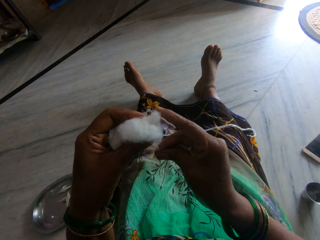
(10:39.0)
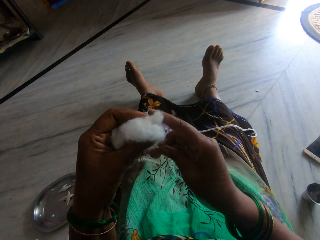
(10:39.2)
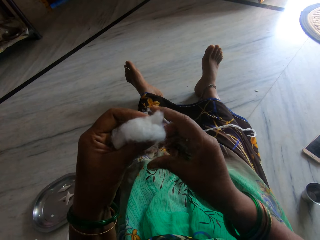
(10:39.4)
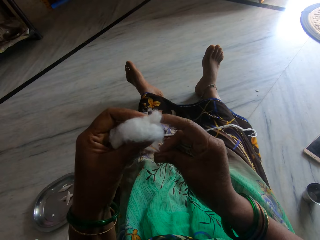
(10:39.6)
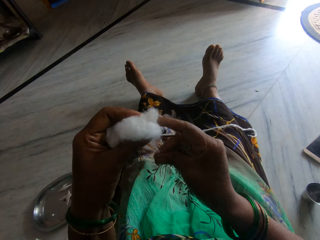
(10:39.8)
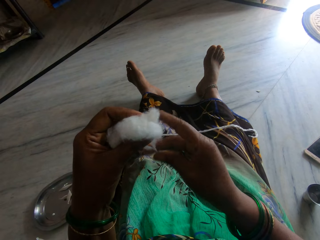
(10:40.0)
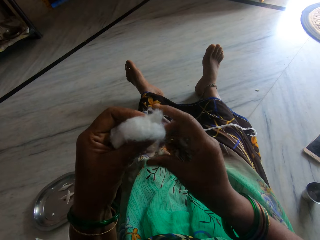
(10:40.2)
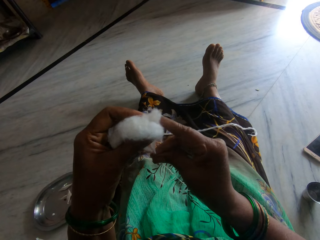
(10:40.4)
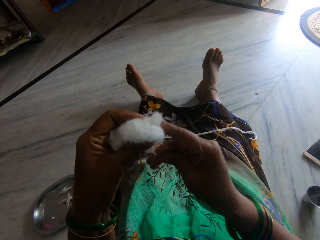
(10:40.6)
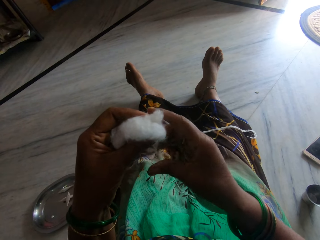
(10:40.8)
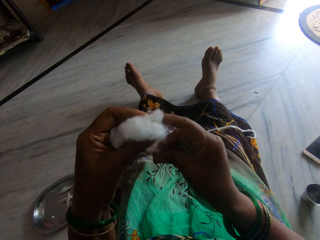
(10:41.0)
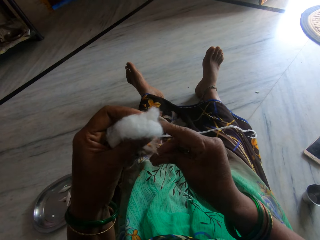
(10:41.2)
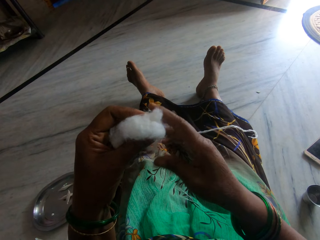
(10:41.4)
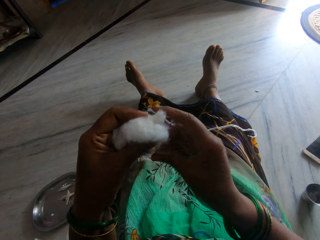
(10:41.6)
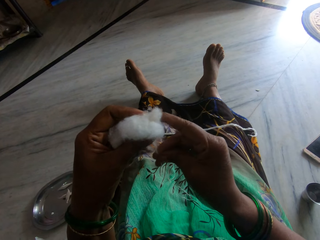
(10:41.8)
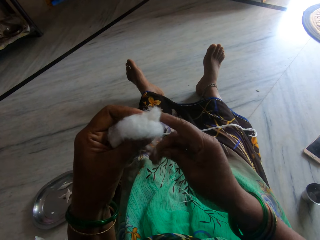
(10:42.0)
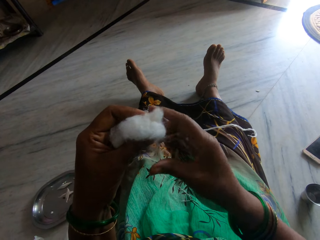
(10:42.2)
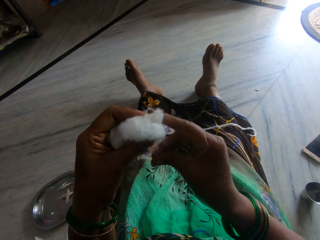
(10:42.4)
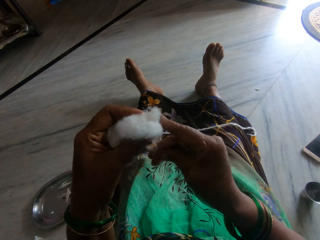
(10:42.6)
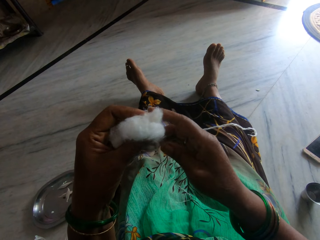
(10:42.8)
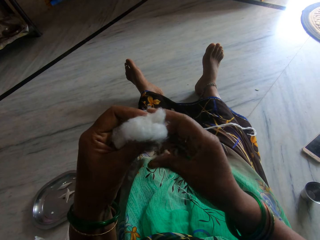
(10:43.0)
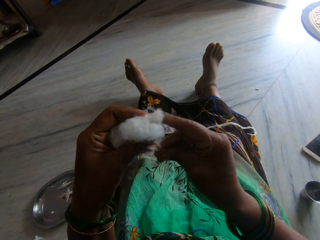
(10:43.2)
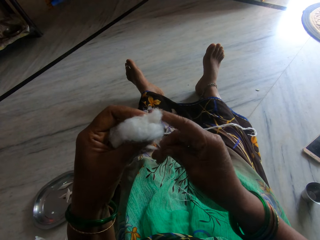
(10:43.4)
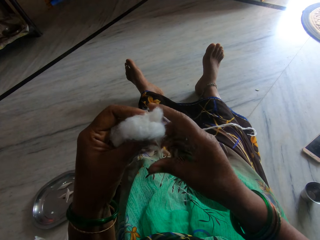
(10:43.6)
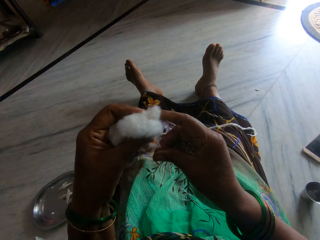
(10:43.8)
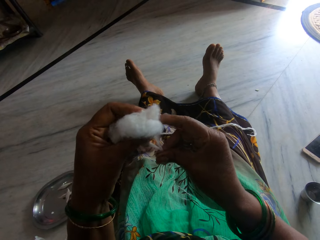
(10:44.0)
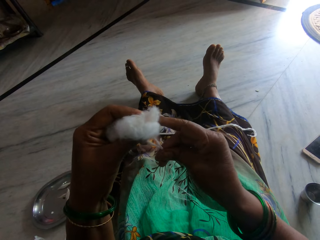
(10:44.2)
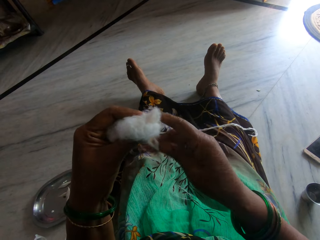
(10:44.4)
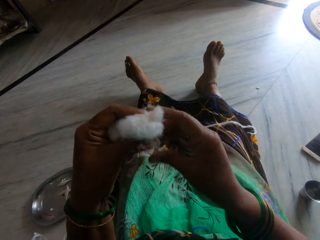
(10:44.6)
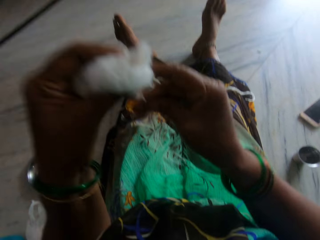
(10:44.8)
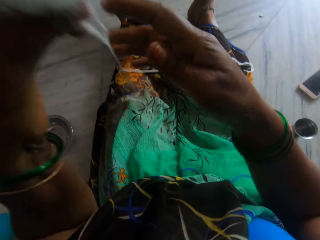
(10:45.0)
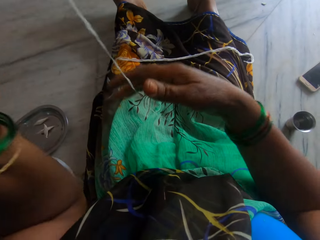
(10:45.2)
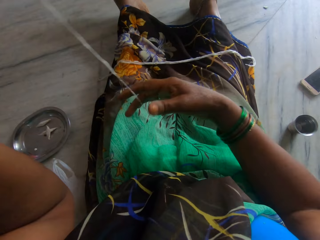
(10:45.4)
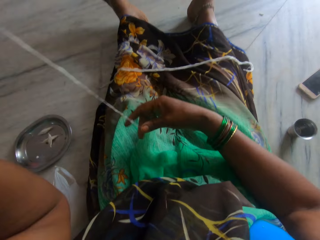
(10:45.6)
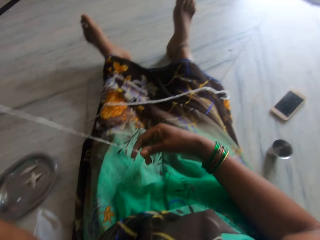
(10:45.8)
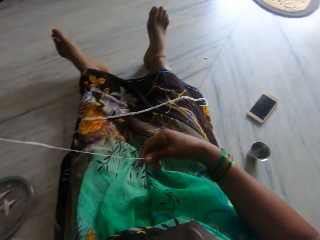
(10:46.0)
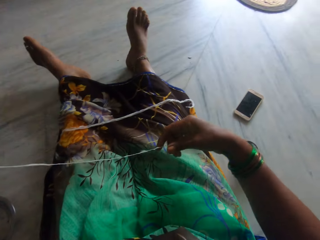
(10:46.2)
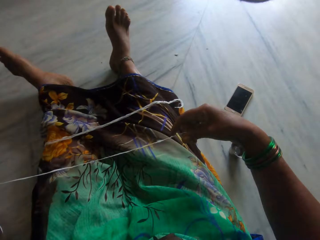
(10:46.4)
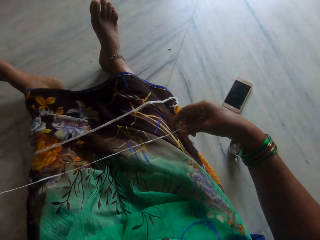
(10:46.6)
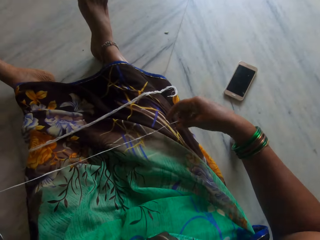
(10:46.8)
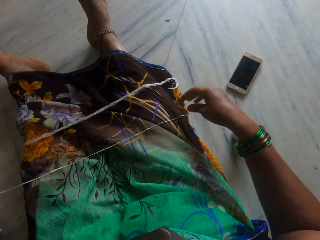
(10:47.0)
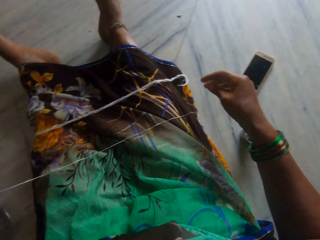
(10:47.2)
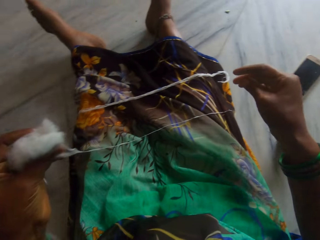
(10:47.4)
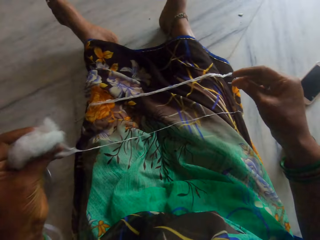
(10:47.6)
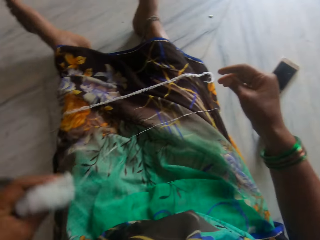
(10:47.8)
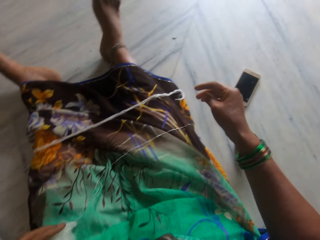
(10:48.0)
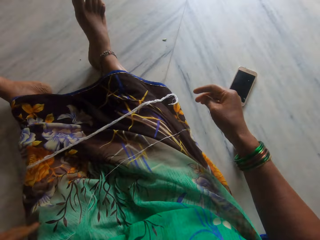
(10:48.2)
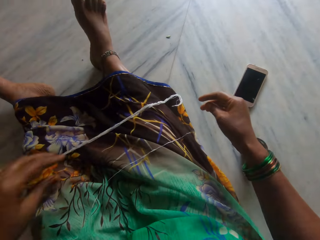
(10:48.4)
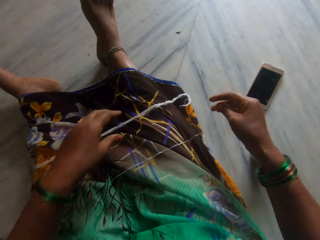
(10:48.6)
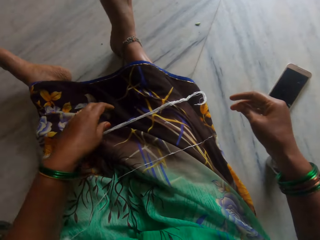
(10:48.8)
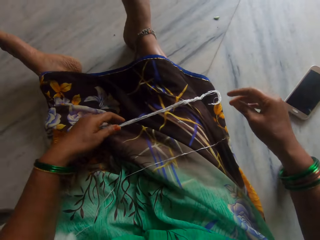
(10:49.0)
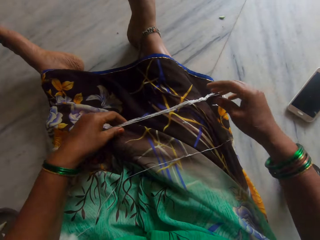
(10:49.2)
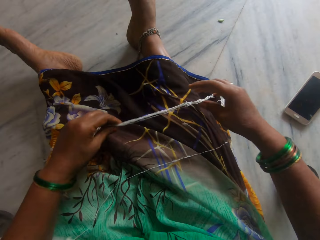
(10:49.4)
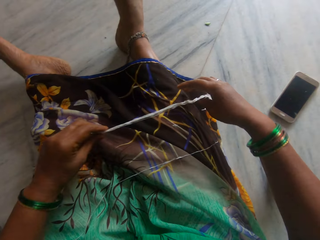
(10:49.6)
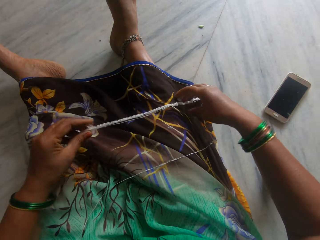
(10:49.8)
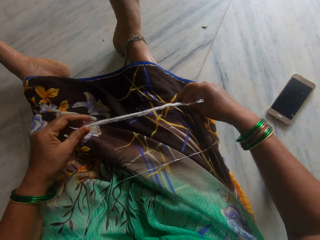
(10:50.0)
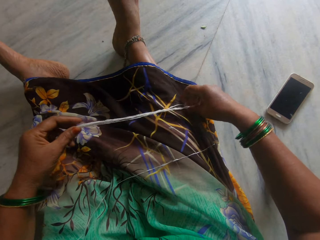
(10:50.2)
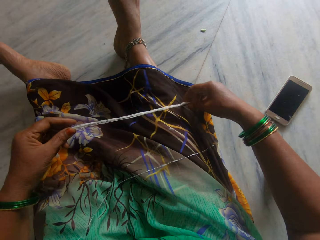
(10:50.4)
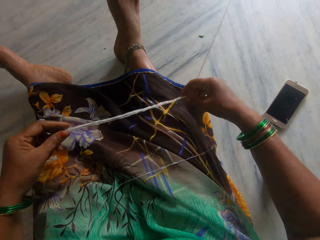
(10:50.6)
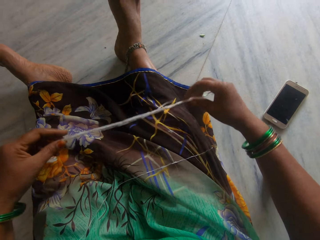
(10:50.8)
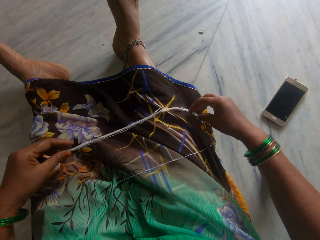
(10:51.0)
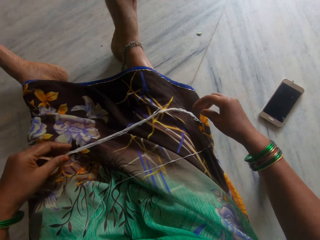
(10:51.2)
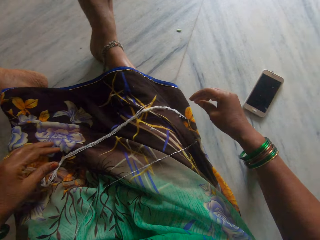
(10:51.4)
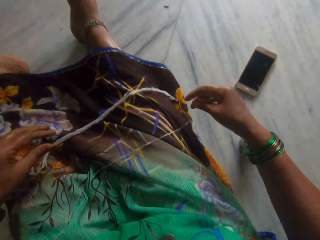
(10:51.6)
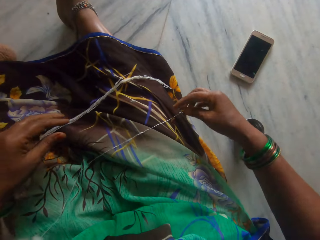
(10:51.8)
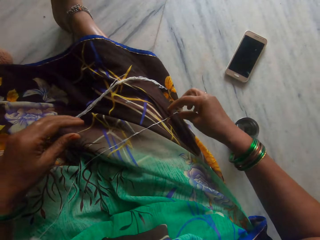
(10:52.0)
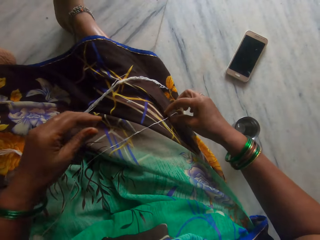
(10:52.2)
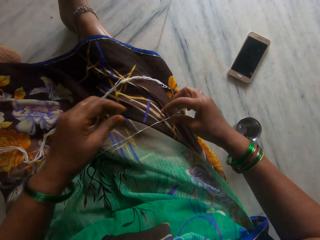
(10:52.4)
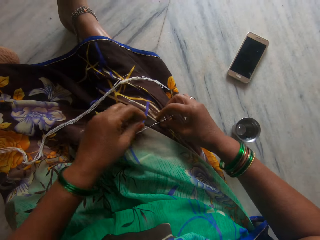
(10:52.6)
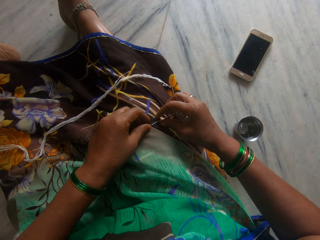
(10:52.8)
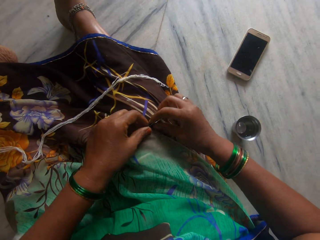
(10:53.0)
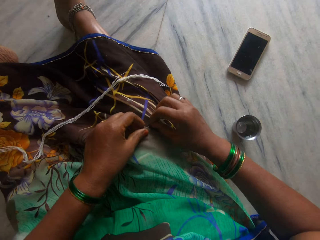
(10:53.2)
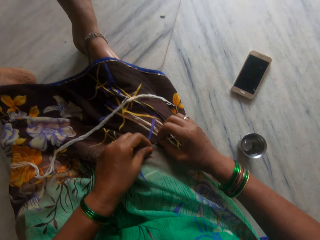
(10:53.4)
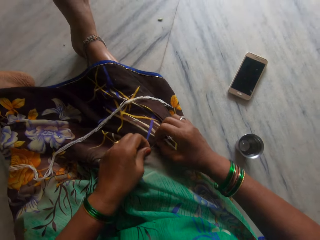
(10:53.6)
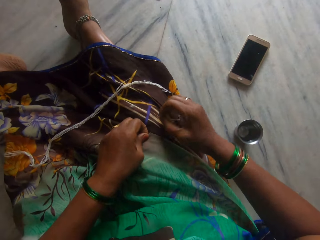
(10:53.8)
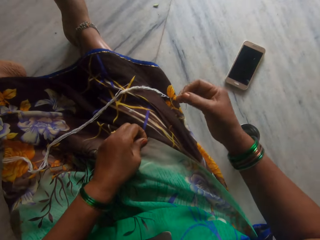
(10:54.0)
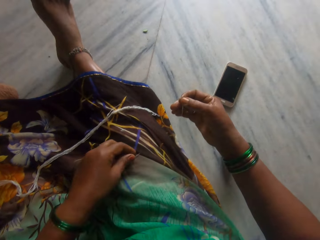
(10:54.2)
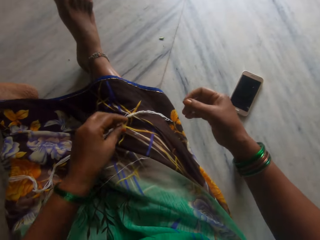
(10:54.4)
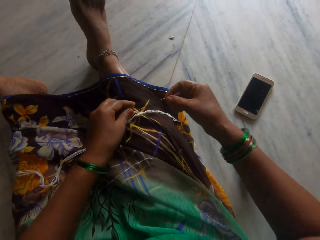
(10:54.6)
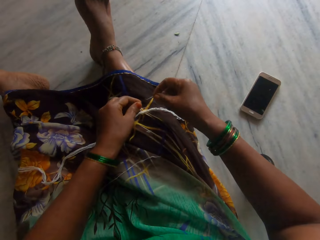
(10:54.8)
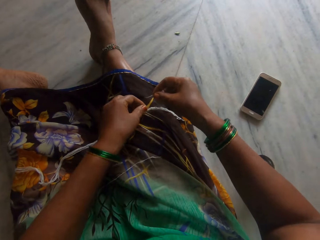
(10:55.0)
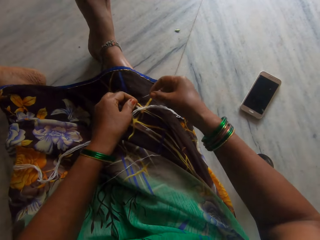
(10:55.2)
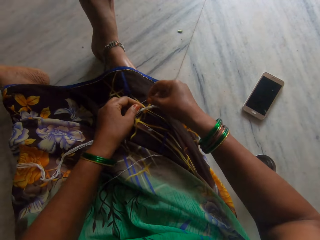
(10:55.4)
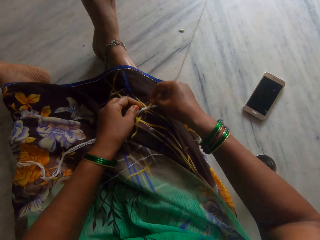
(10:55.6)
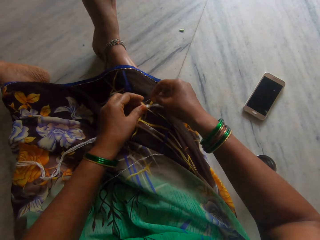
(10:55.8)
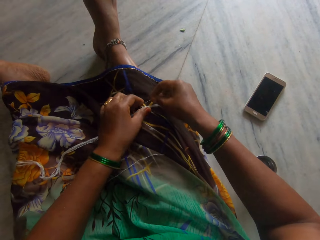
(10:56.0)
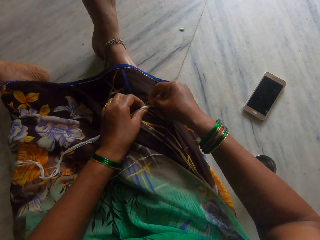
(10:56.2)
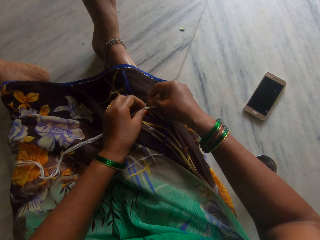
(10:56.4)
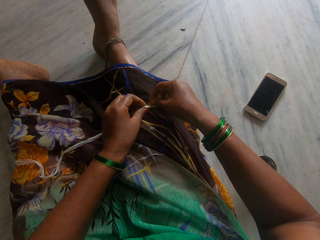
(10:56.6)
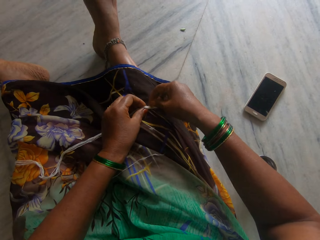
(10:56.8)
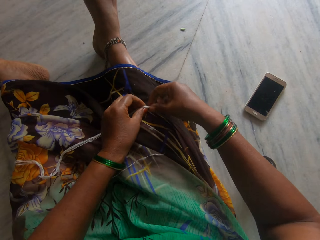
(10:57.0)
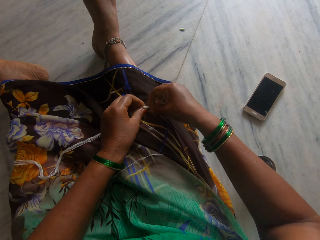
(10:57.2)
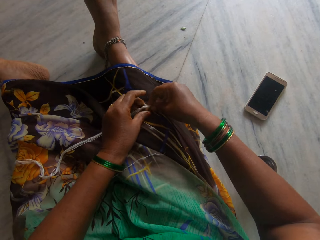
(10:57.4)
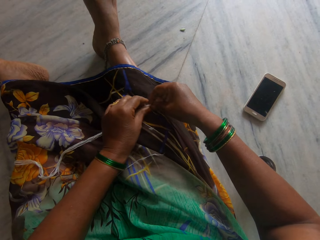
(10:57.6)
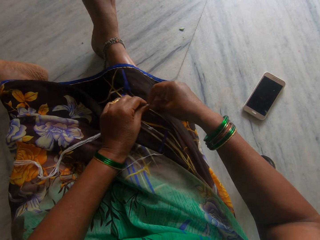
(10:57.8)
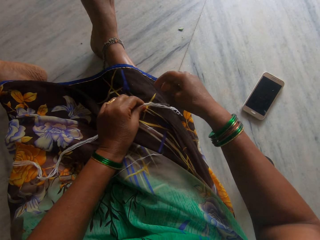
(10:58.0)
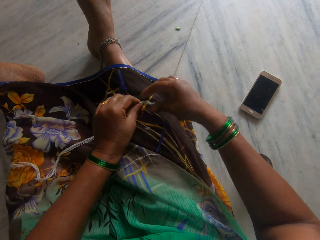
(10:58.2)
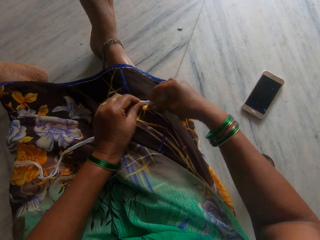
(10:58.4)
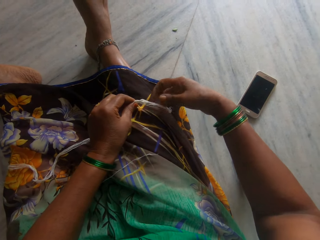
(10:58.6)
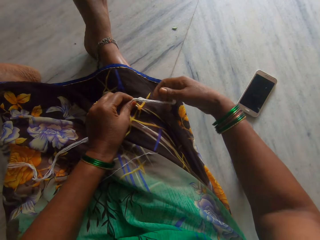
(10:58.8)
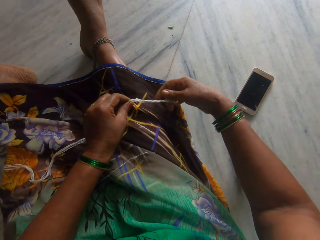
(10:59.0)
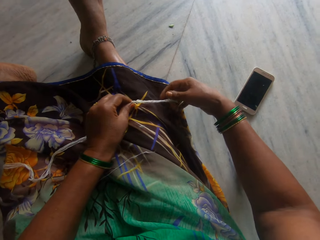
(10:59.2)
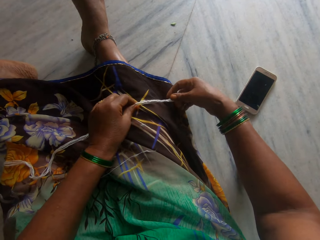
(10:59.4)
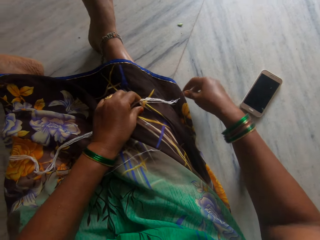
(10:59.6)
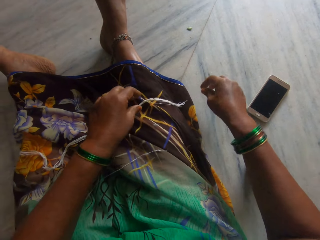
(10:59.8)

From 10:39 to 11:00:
The camera wearer lifts the cotton ball. She places the thread on her legs. She raises the thread. She holds the other thread on her legs. She drops the thread. She cuts a thread. She takes off a piece of cotton from one thread. She attaches the piece of cotton to the other thread.
